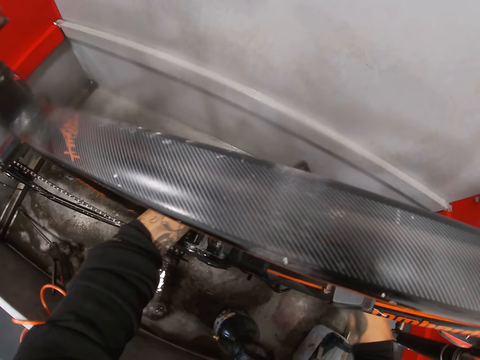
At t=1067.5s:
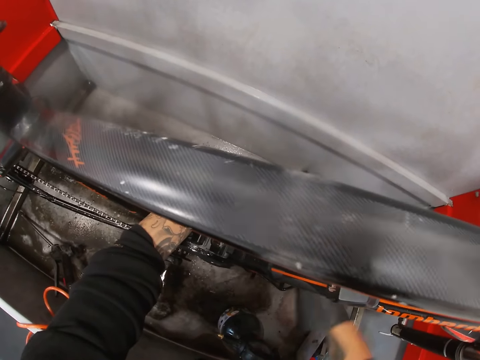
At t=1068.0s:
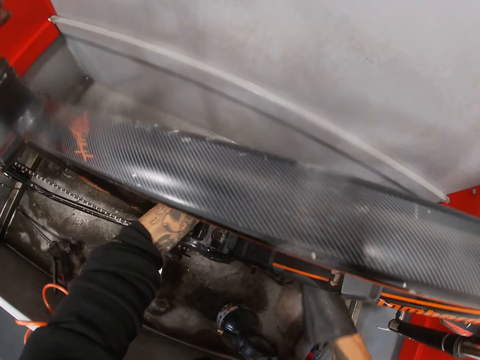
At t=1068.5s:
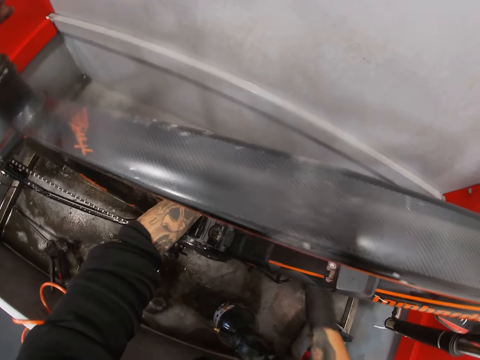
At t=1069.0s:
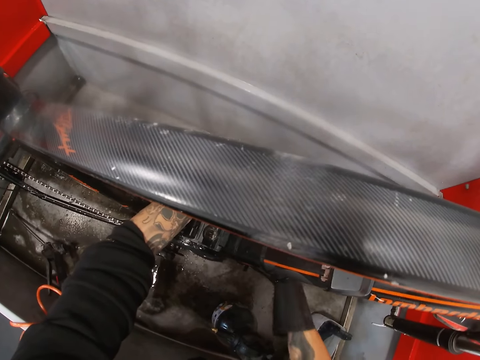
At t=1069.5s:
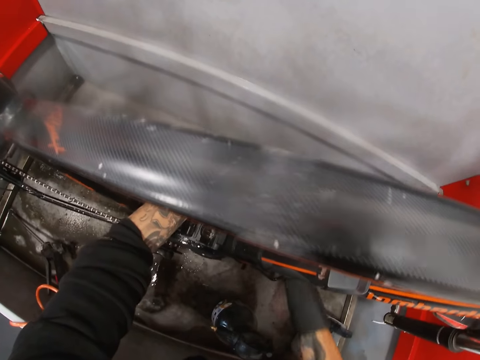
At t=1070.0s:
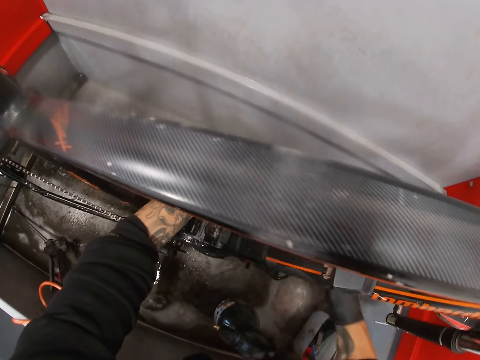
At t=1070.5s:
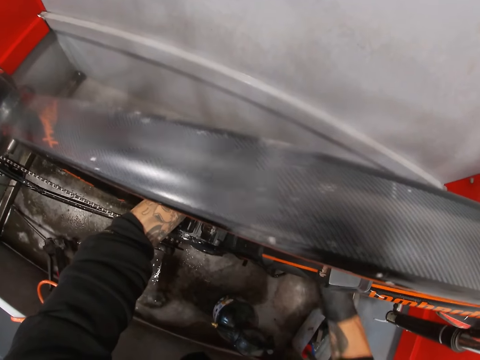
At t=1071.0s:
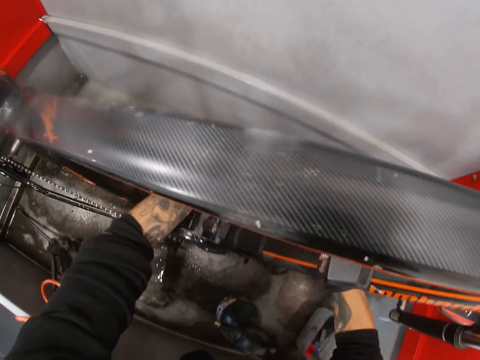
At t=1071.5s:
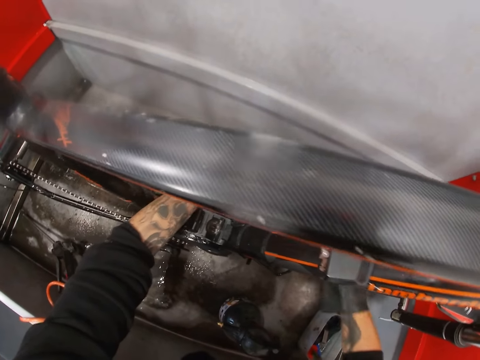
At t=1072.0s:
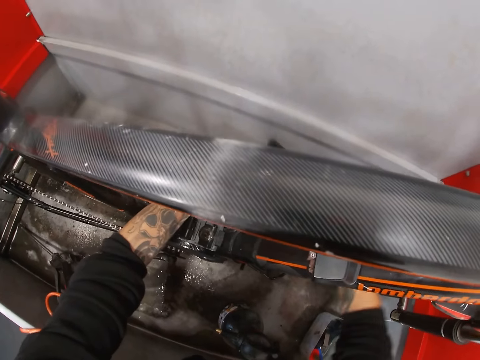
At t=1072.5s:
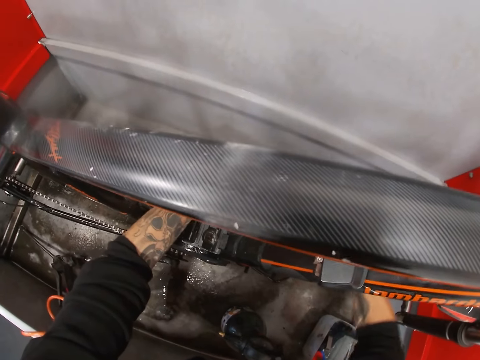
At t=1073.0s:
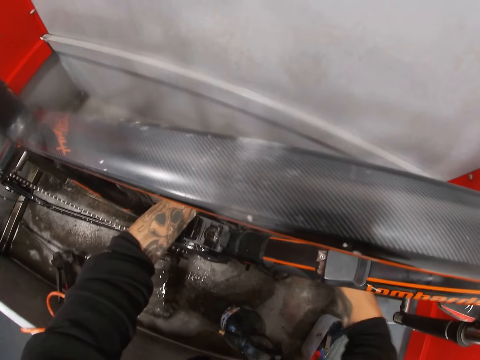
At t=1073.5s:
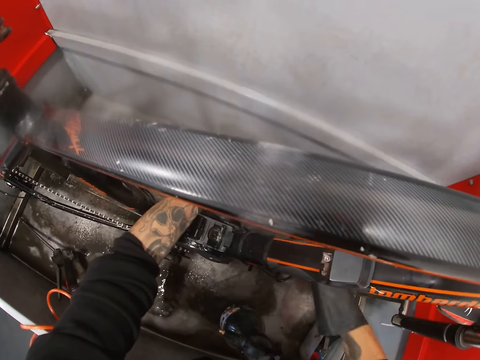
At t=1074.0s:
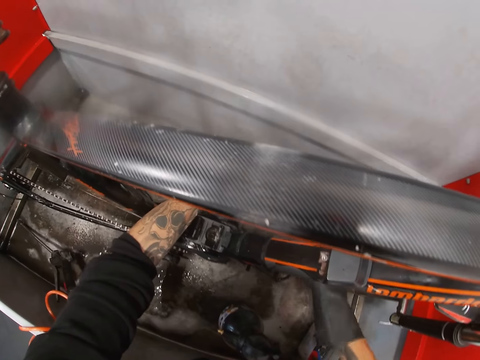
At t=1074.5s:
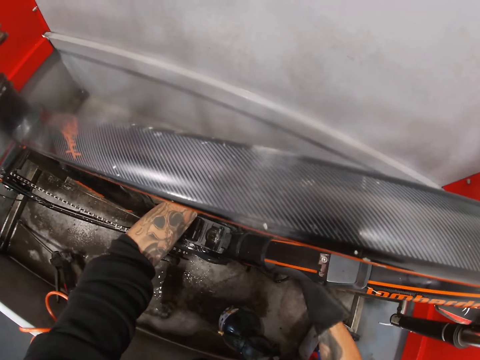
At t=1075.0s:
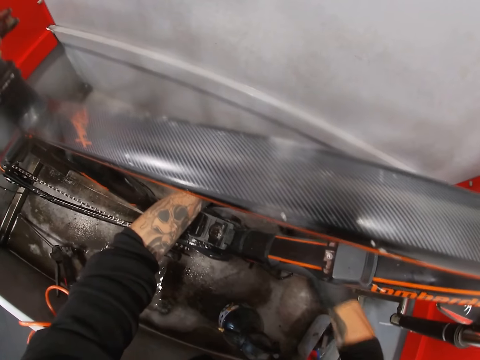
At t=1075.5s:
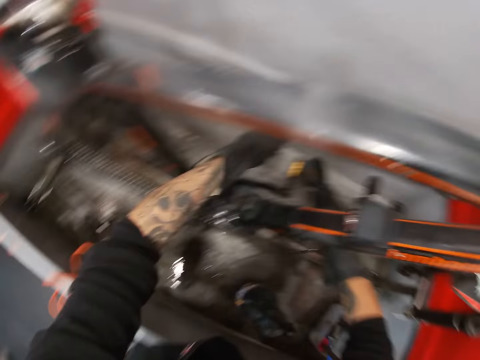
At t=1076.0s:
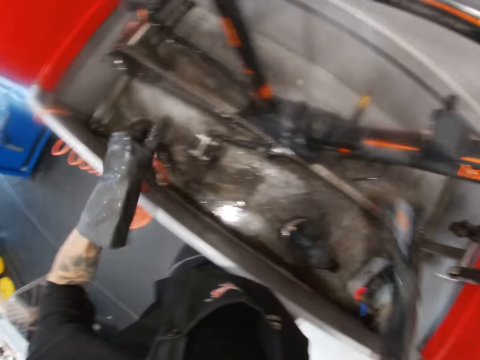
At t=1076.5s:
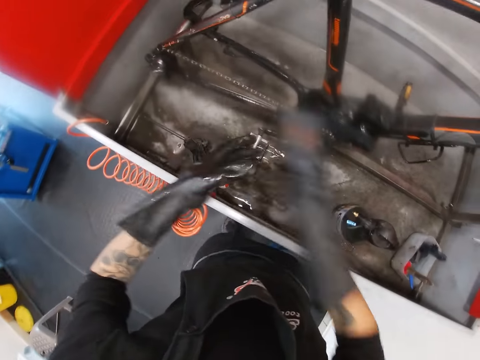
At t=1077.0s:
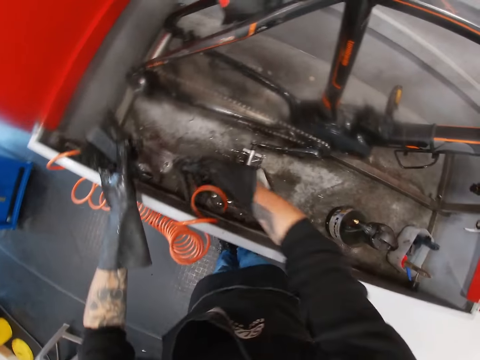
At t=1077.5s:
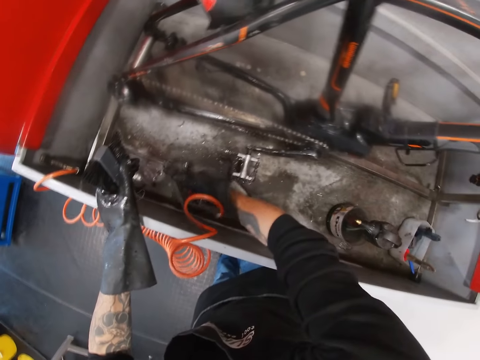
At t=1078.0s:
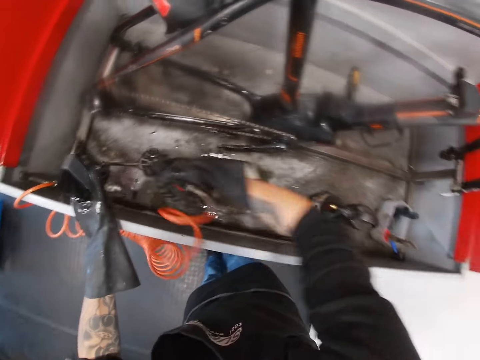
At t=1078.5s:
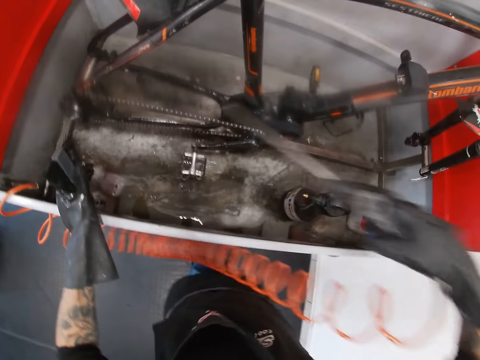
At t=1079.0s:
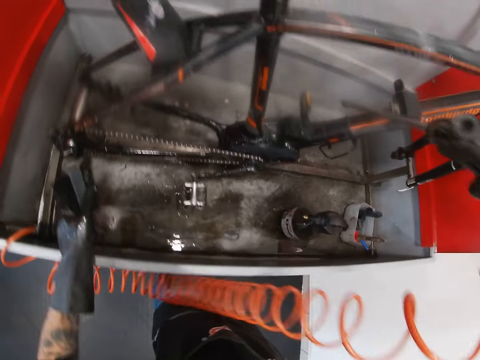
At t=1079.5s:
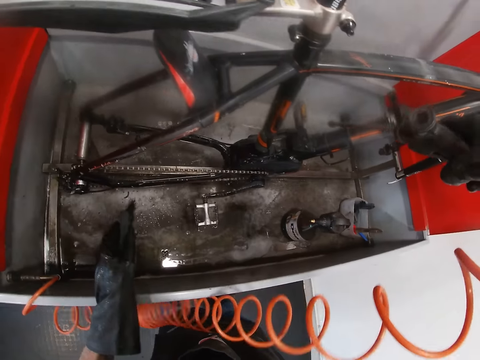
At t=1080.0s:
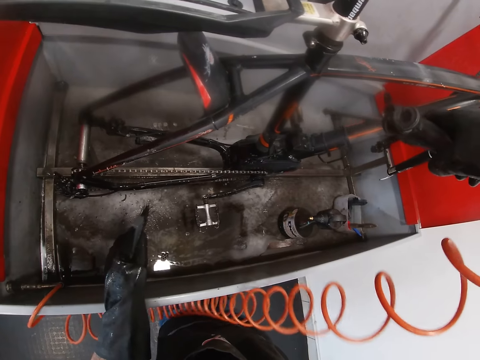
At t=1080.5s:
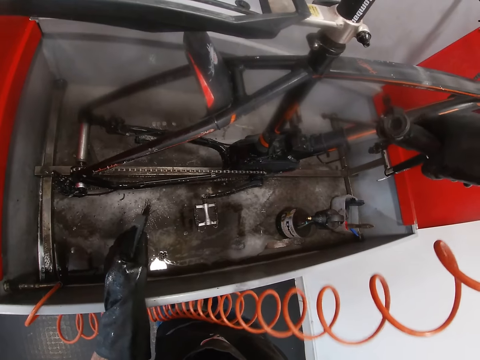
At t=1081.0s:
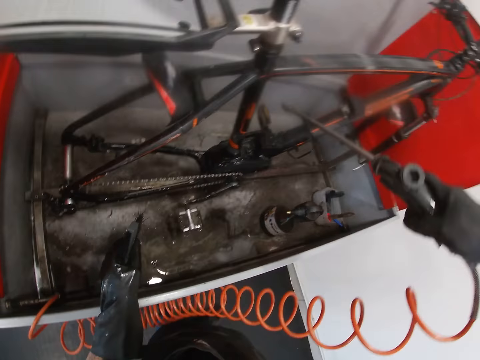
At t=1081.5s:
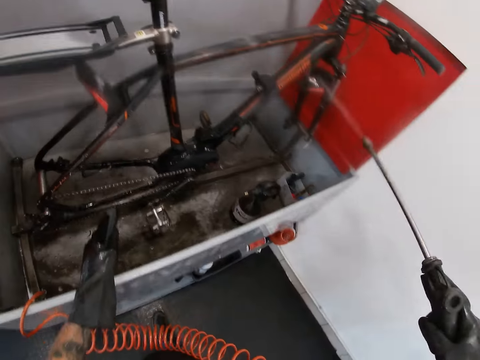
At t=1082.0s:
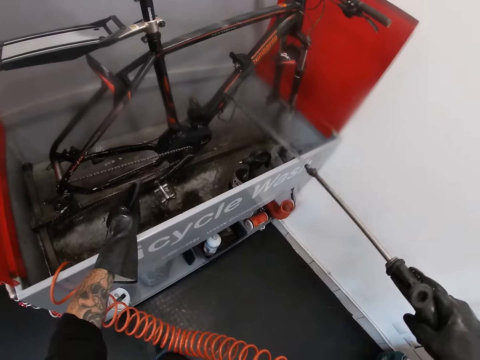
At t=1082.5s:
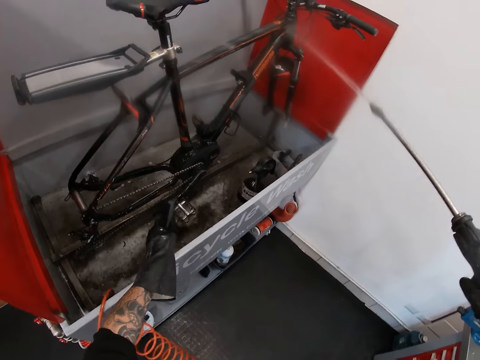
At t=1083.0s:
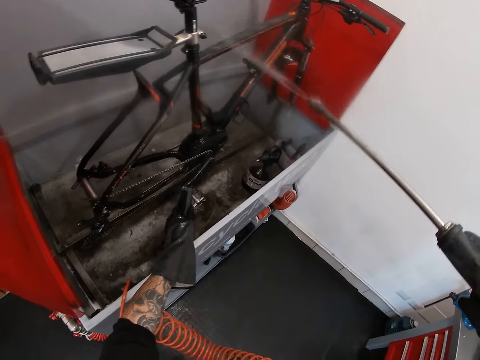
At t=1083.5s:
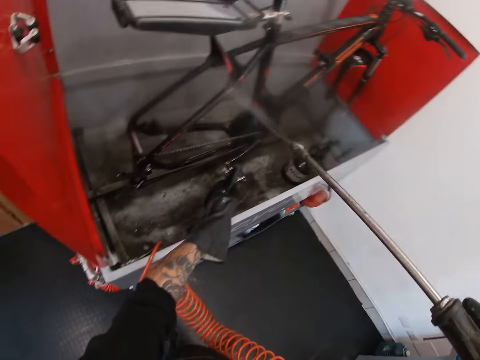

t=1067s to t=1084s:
The camera wearer turns to the side. He passes the brush to his left hand. He picks up the spray nozzle with his right hand. He sprays the bicycle with the nozzle spray in his right hand.

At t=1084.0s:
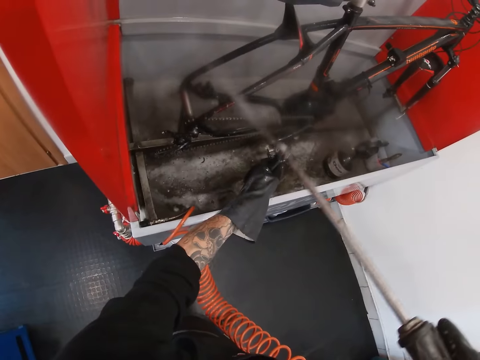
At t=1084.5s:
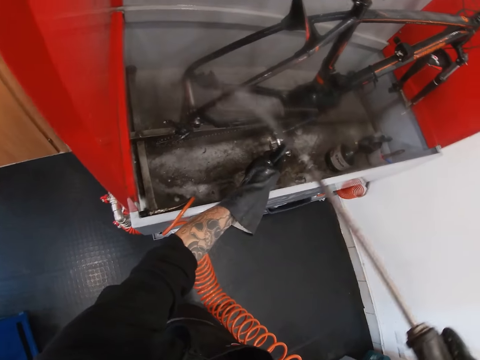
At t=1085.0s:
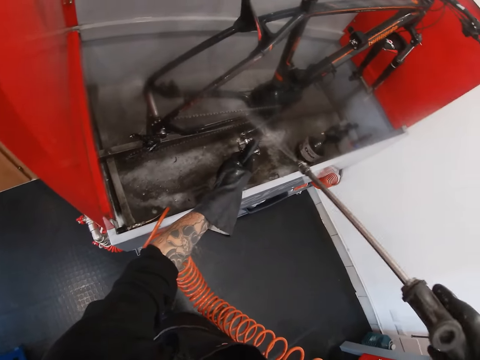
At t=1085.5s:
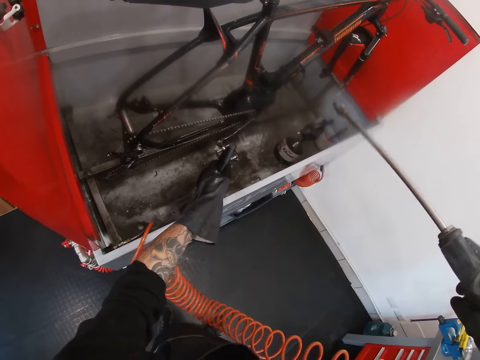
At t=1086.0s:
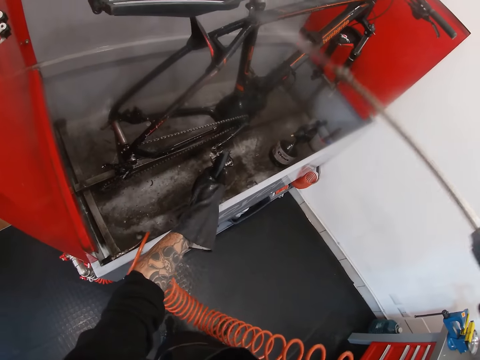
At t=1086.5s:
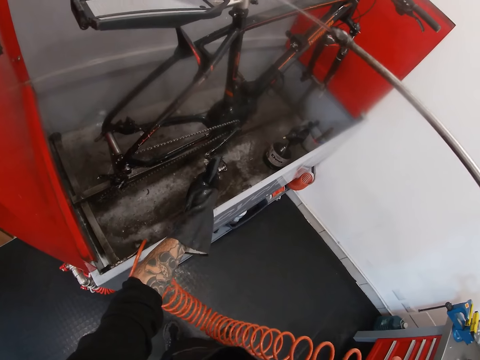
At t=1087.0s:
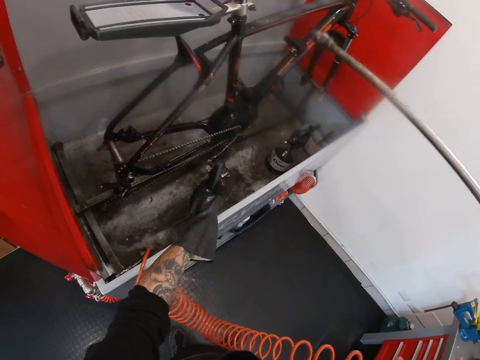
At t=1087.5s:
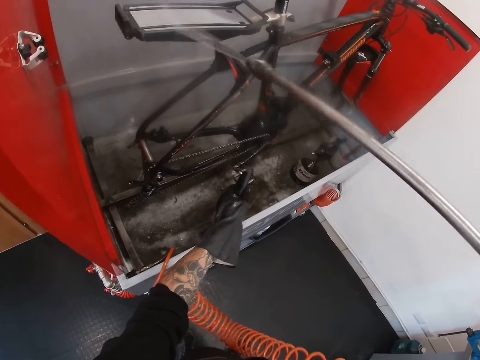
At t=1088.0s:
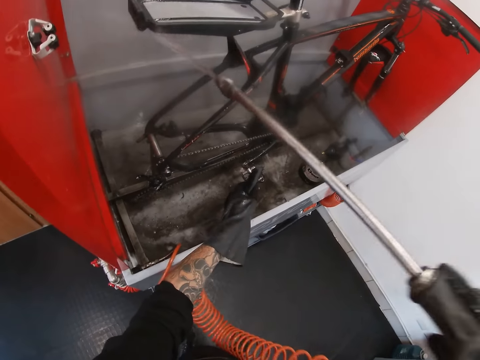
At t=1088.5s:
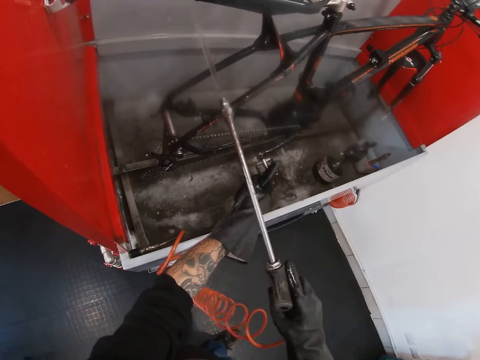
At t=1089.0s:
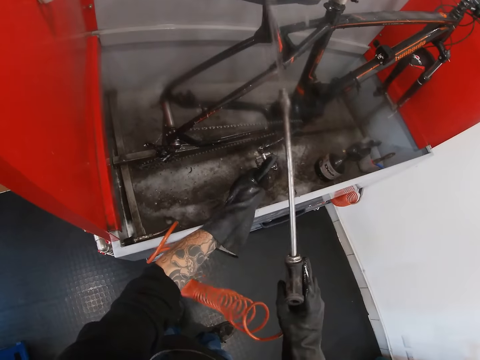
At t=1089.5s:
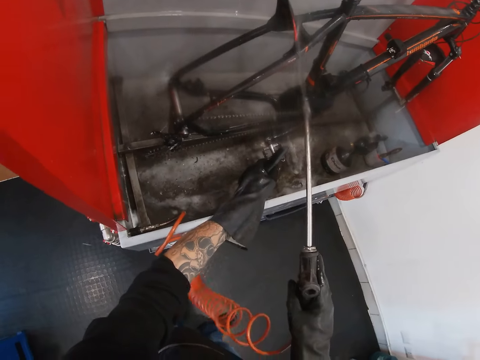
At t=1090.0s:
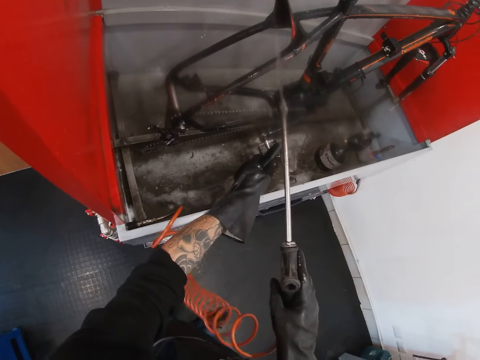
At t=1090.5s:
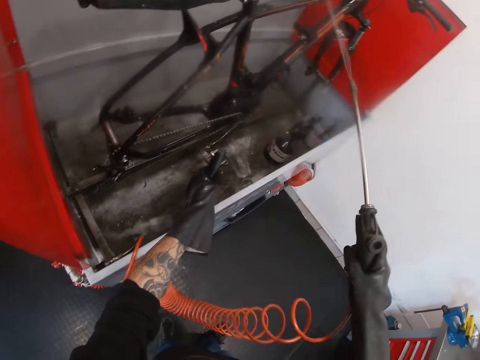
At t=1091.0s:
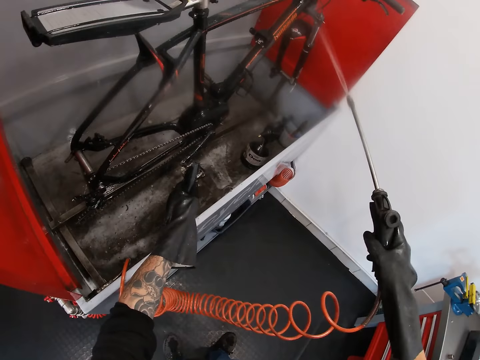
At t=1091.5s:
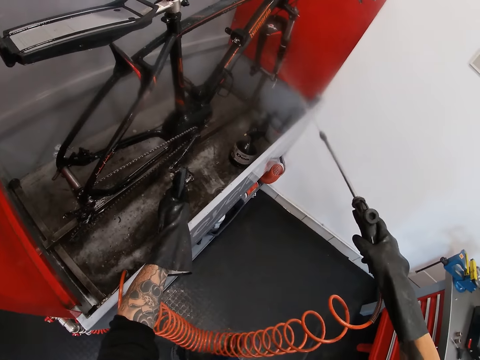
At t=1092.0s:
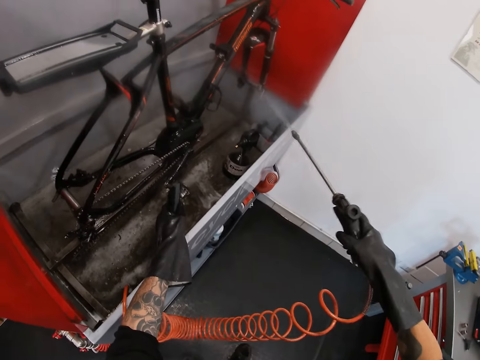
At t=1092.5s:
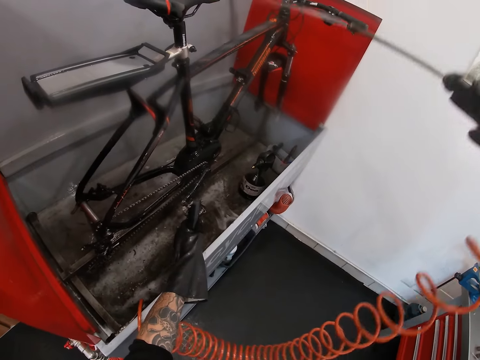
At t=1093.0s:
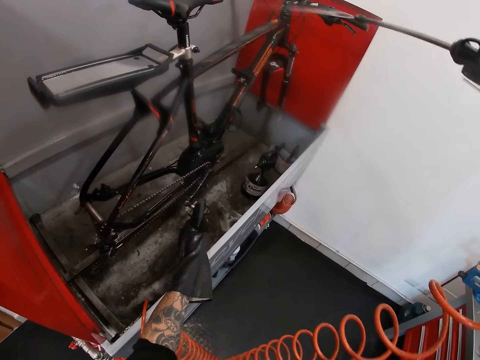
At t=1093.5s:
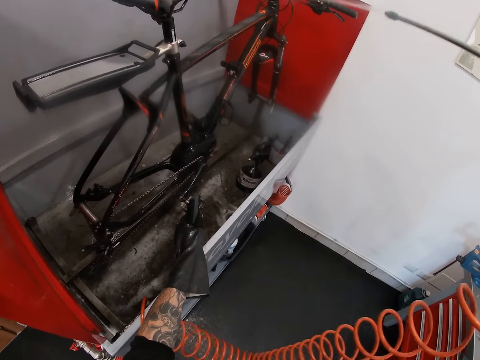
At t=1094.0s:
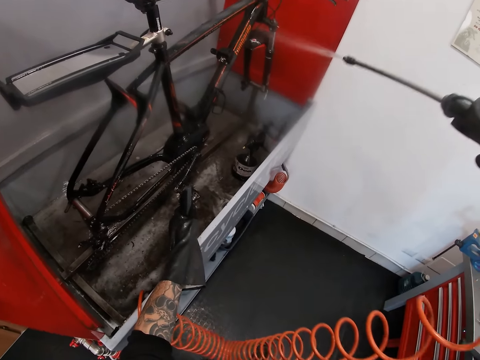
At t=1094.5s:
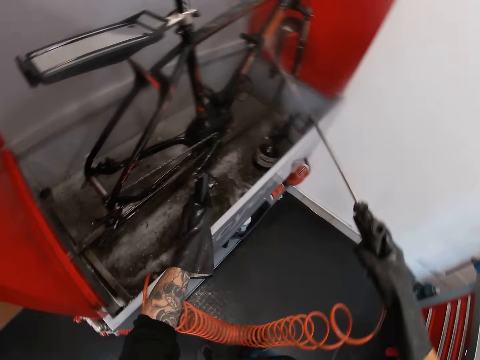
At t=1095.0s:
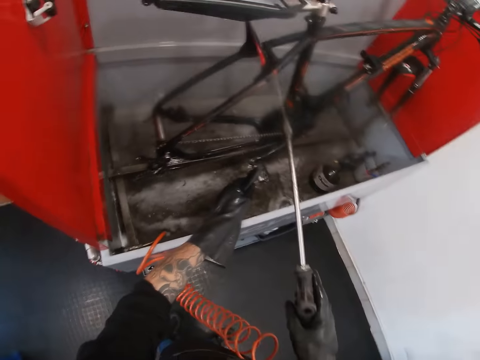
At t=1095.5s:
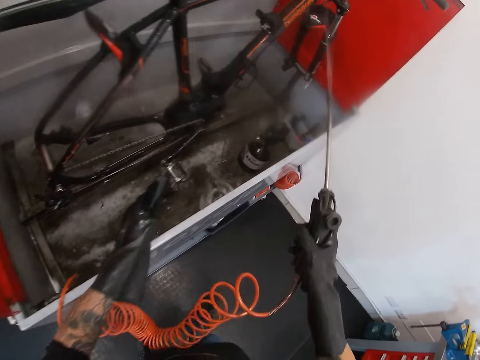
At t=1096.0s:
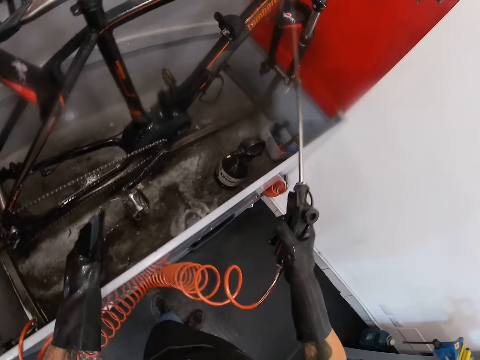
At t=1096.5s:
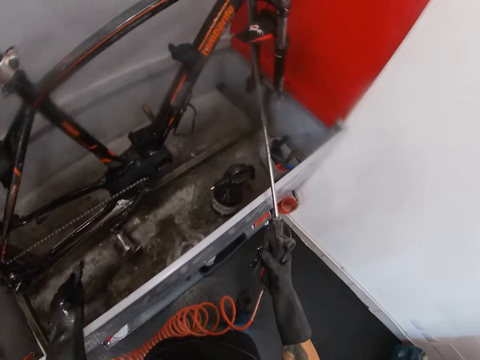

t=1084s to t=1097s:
The camera wearer turns to the side. They wash a bicycle in a container.
